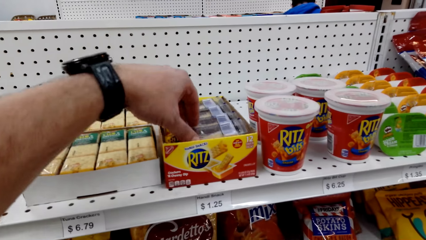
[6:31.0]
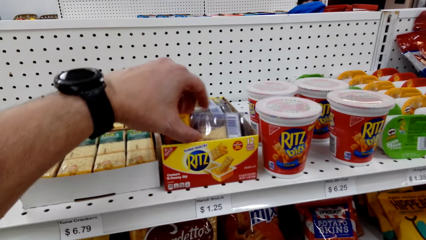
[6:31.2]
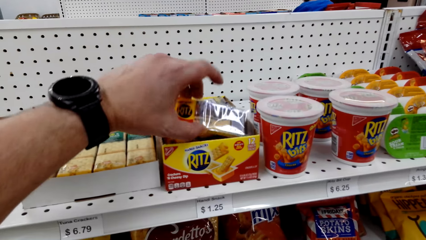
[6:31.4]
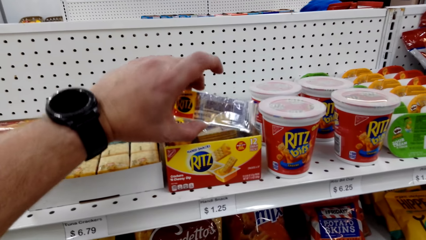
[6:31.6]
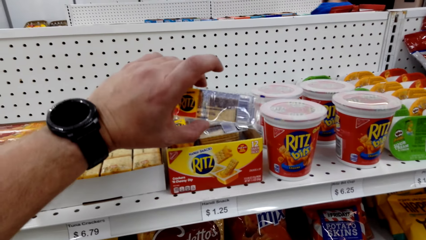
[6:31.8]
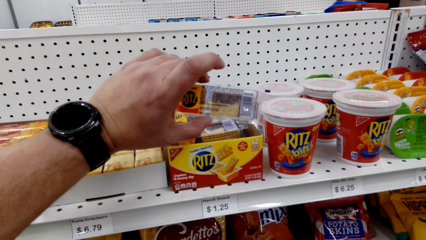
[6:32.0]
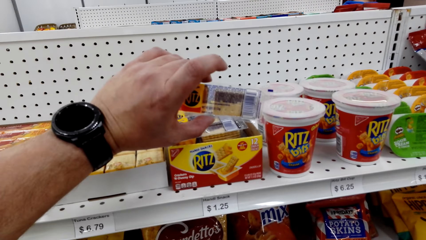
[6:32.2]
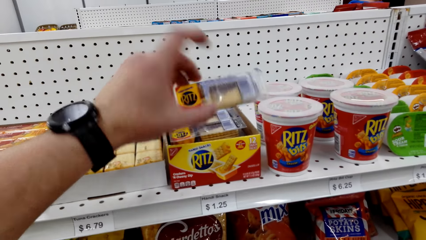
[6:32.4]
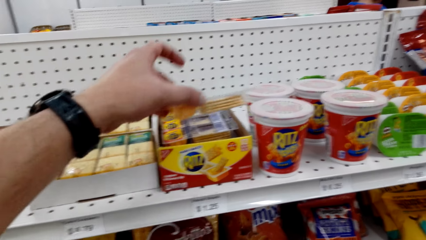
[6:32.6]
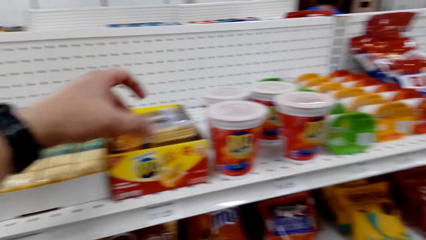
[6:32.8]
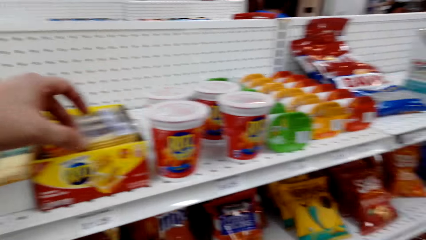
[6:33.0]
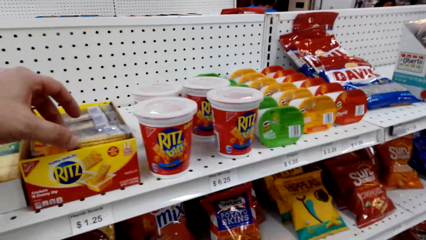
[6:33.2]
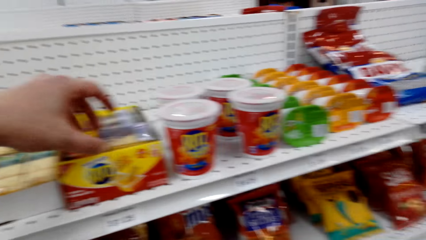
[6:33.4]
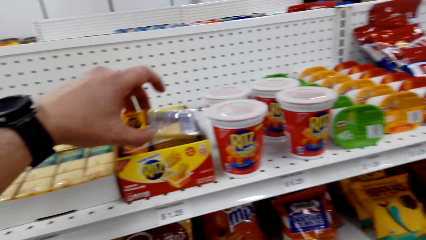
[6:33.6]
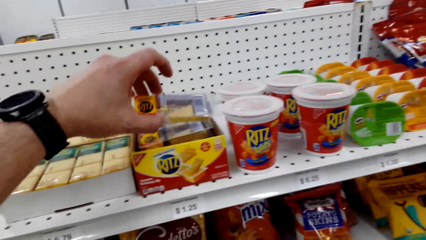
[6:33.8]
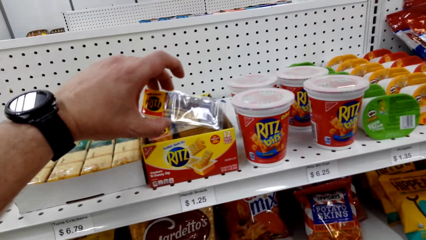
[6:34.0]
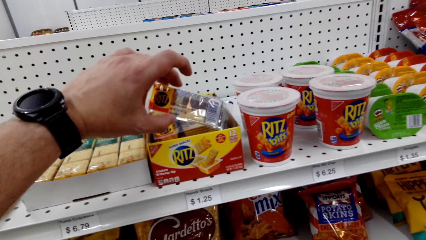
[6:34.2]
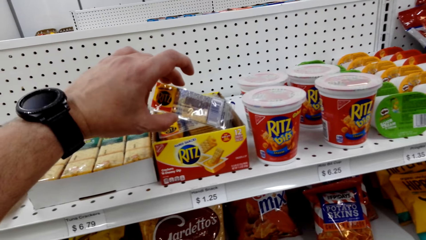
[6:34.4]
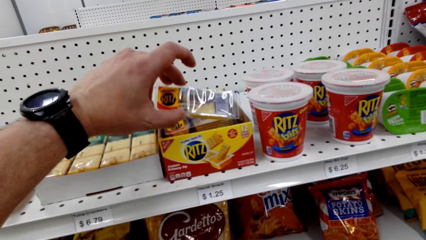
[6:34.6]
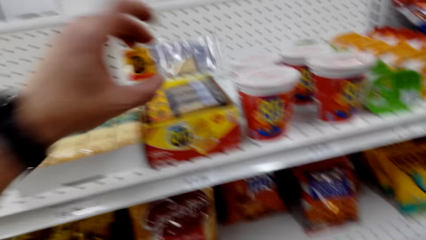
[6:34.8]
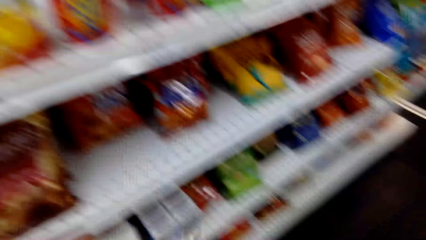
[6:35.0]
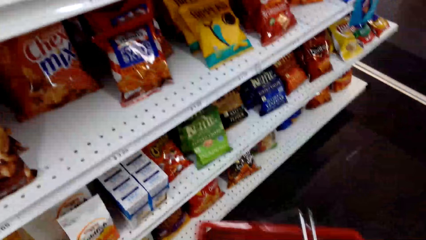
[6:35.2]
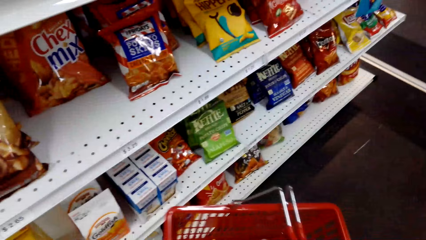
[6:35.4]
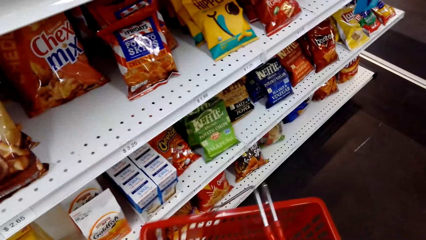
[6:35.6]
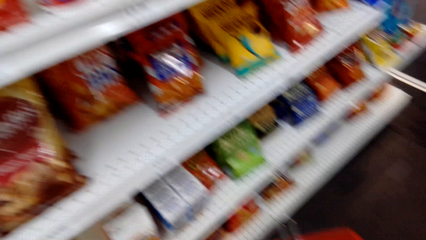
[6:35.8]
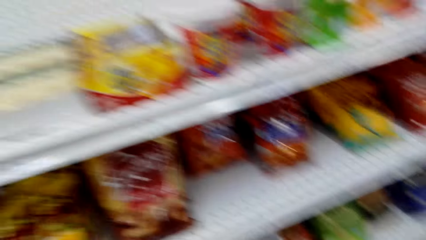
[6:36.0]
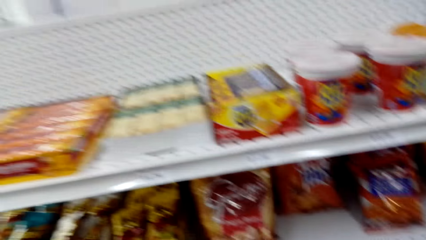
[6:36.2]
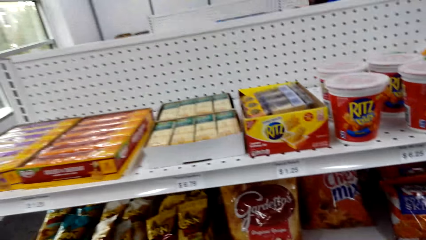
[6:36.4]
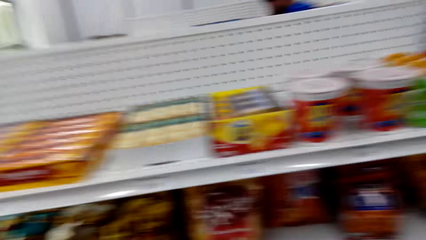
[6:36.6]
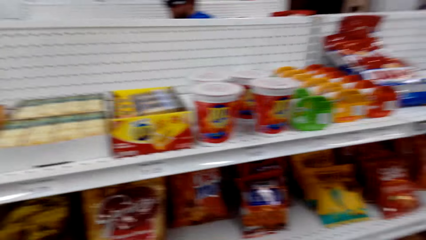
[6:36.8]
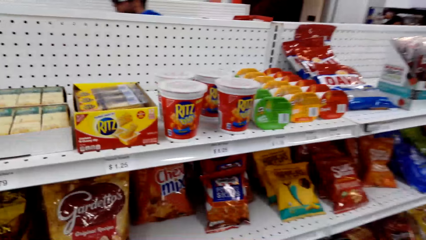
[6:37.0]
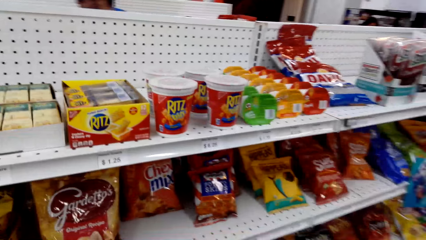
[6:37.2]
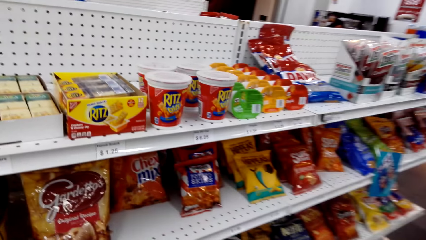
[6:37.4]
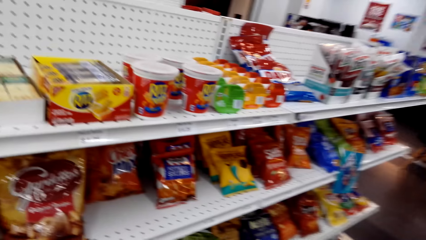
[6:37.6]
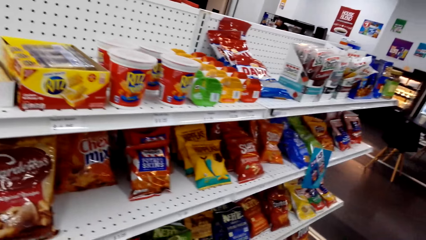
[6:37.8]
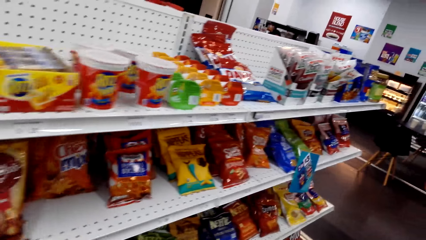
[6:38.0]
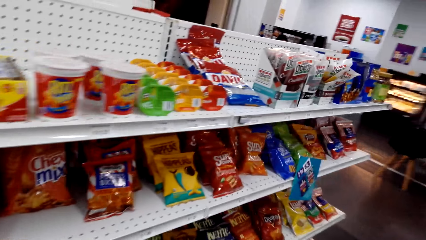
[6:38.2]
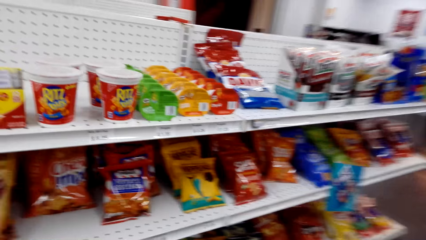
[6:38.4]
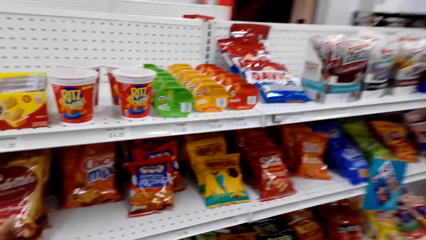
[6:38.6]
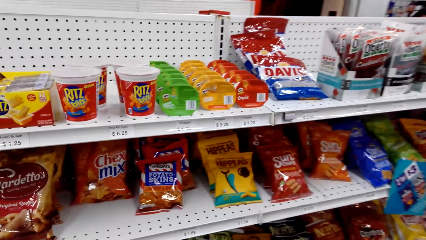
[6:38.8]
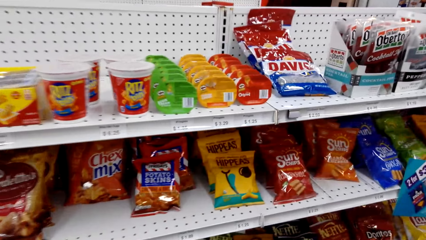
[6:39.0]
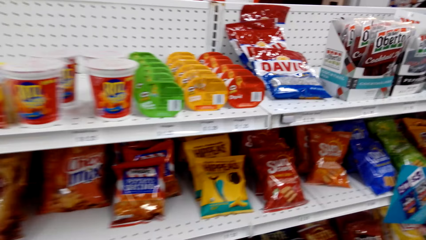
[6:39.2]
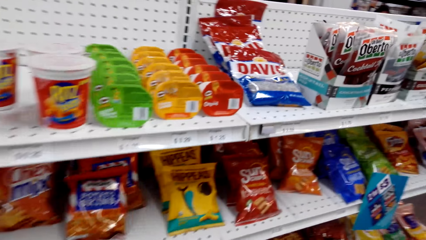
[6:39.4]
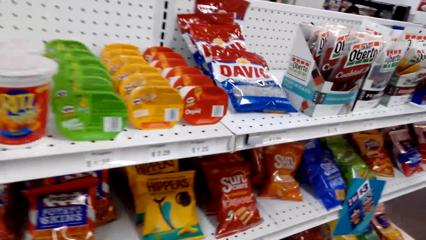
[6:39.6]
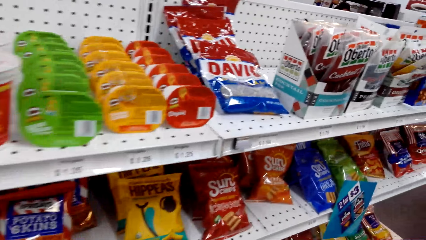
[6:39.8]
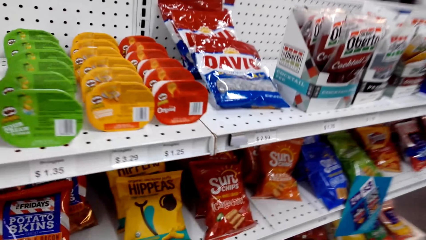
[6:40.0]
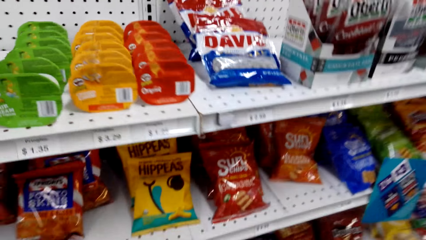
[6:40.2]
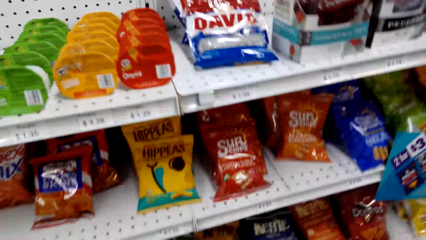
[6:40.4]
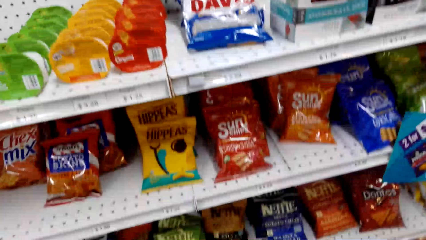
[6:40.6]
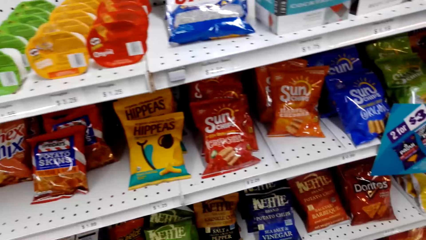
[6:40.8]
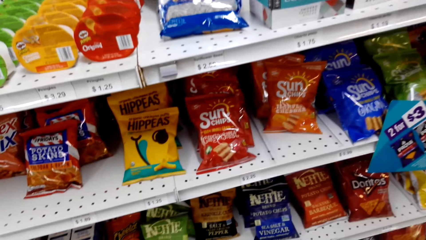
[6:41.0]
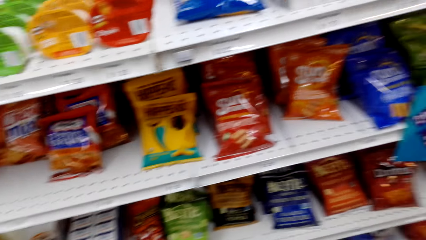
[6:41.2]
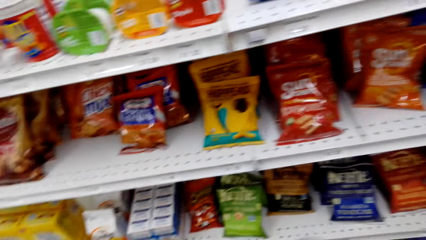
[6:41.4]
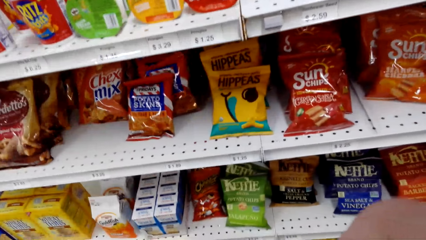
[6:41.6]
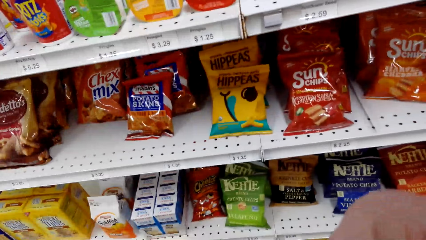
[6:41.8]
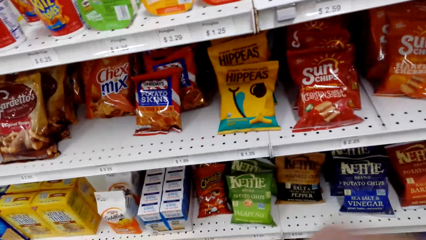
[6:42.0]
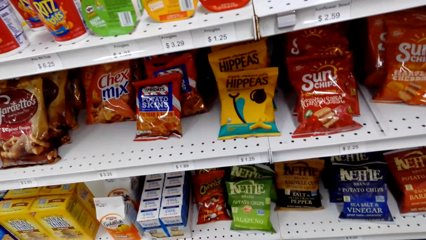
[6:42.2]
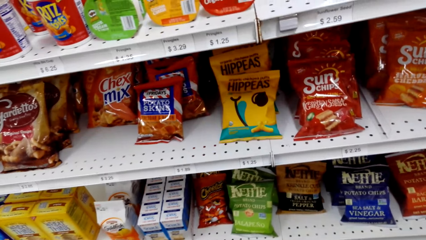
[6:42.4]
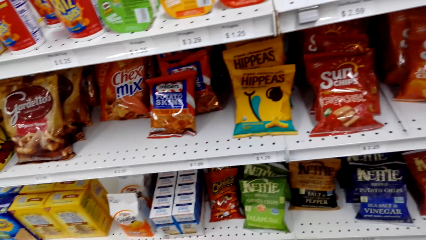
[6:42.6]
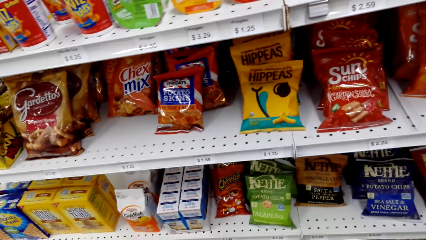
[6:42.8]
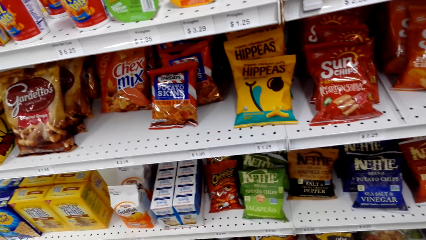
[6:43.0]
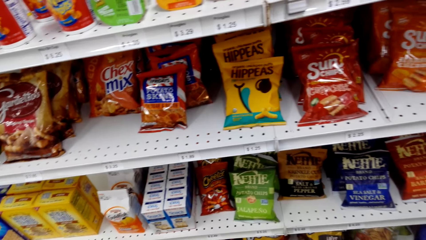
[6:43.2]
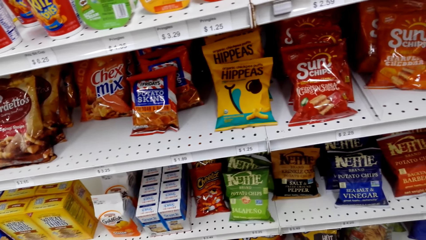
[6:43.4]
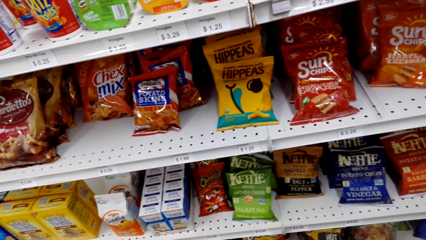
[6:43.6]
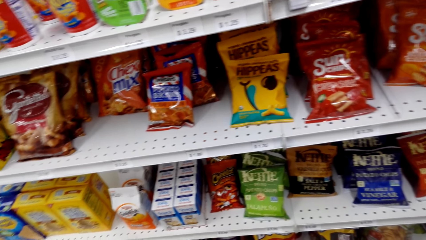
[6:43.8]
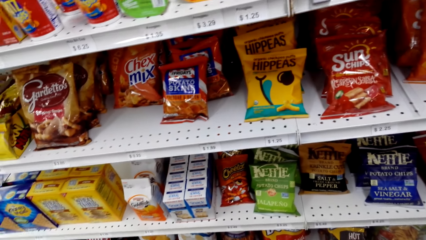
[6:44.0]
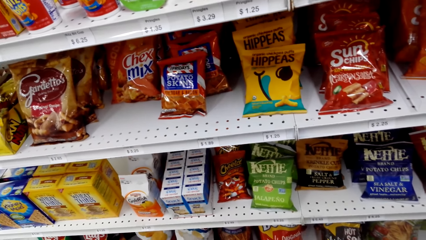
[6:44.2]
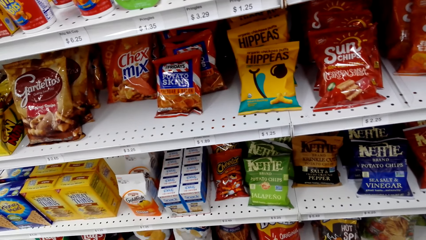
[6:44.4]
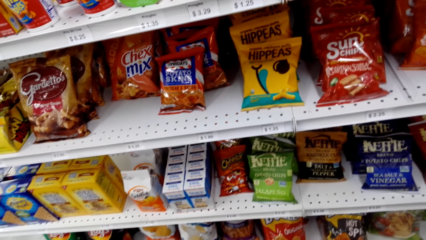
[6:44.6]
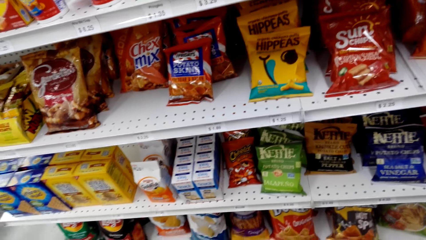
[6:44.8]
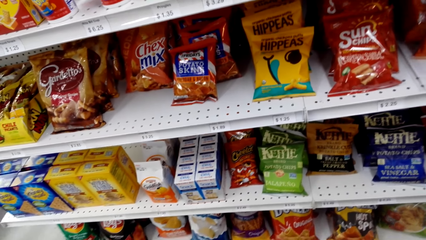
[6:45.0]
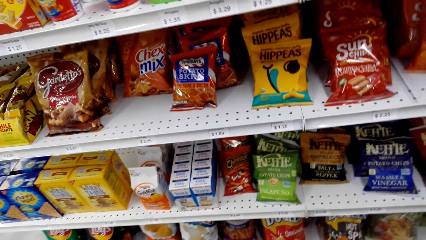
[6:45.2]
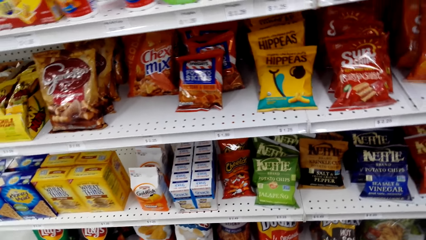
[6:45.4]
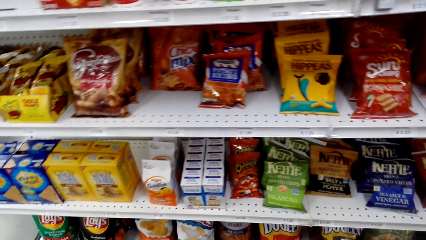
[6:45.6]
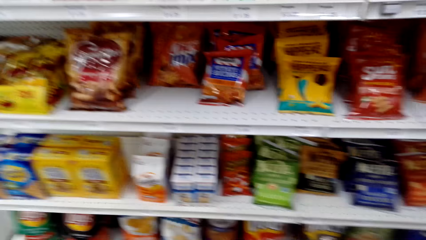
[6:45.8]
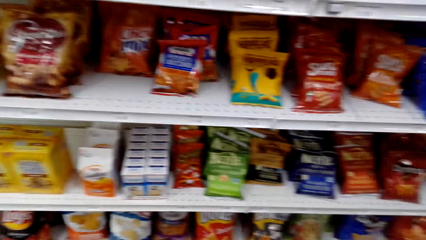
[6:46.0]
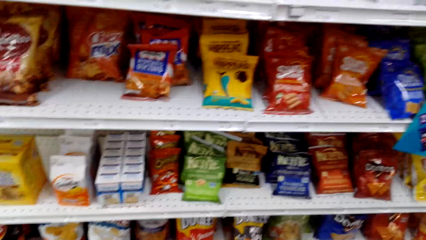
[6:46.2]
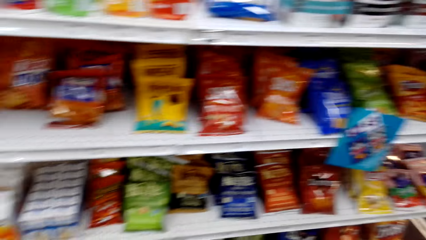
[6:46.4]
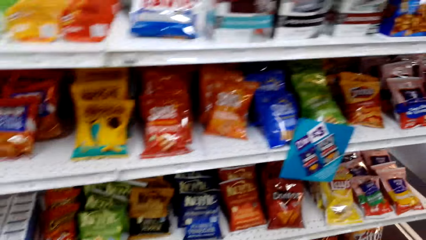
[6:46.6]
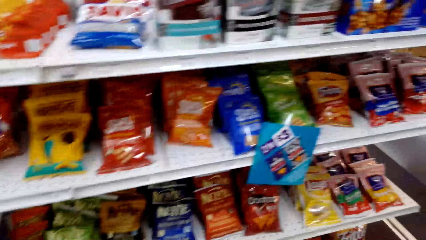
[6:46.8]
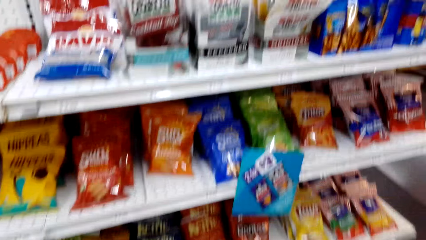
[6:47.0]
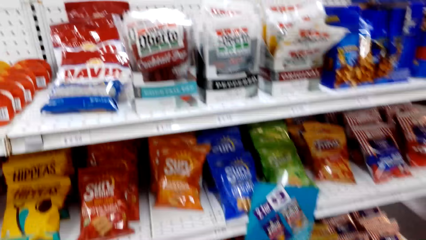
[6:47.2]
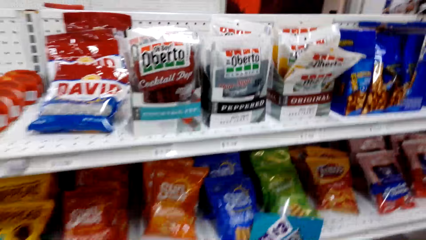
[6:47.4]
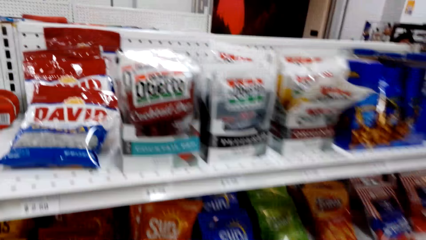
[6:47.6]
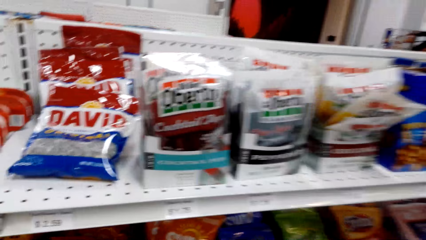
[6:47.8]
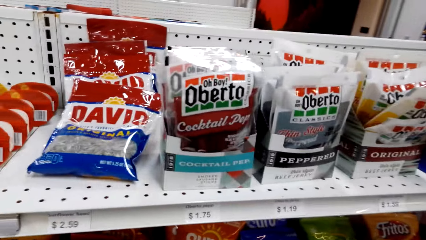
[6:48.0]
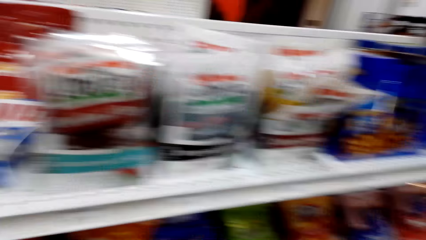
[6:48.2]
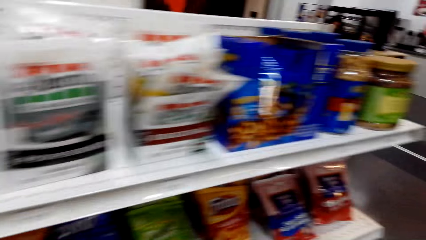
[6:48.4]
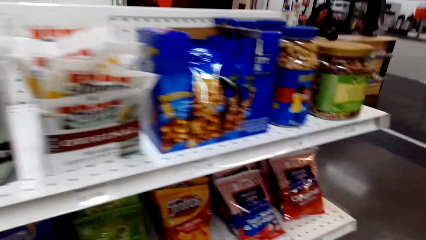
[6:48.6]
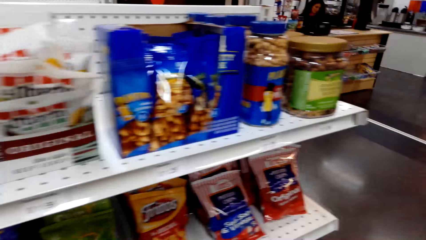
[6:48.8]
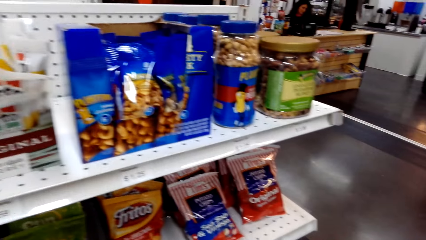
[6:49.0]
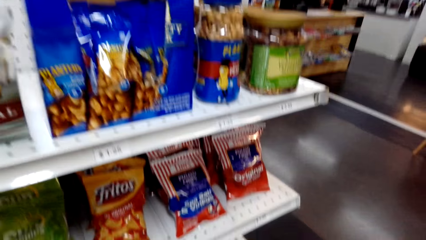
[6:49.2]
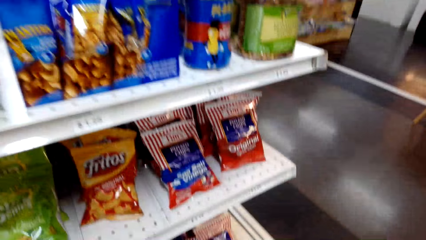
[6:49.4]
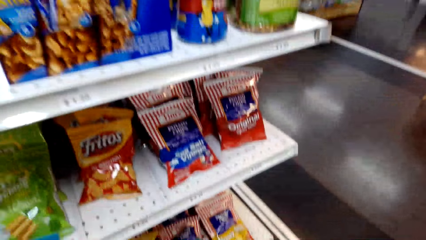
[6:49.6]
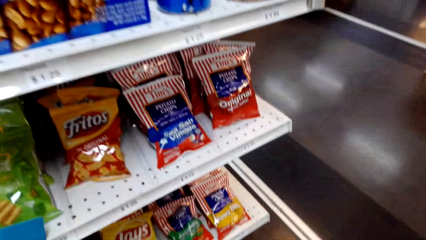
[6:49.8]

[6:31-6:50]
The camera wearer picks up Ritz. They put the Ritz in the shopping basket. They walk around the room. They look around. They move. They look around. They look around again.
